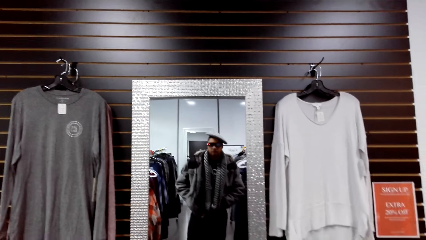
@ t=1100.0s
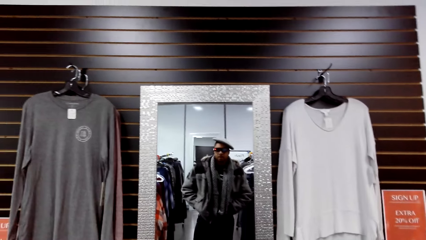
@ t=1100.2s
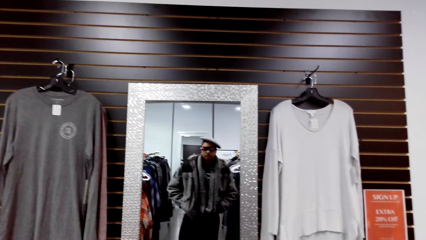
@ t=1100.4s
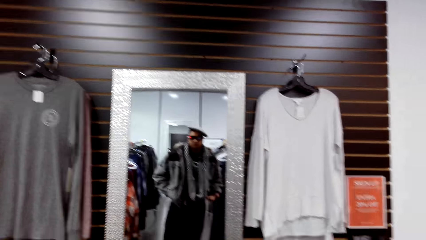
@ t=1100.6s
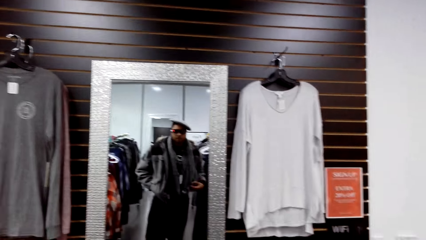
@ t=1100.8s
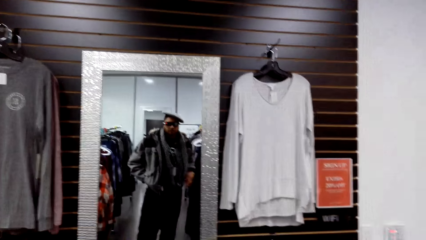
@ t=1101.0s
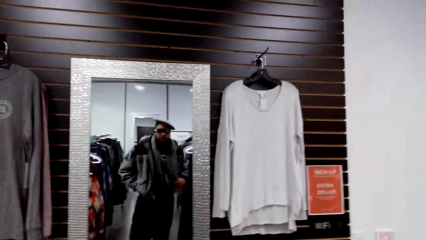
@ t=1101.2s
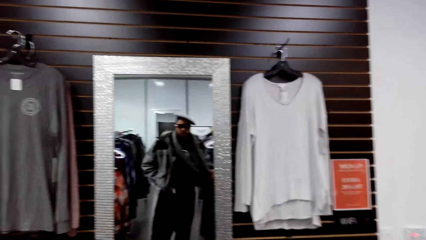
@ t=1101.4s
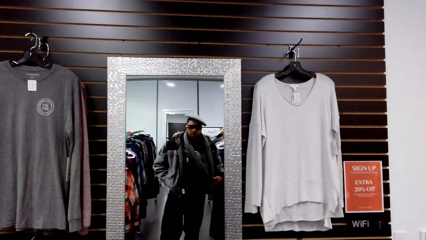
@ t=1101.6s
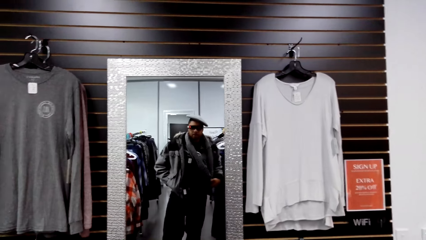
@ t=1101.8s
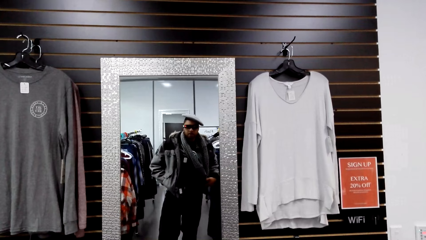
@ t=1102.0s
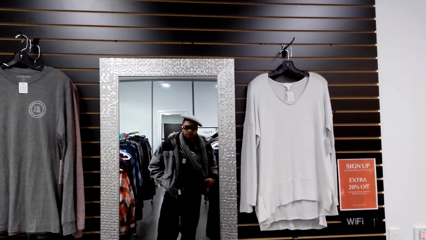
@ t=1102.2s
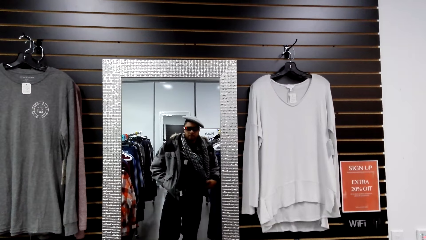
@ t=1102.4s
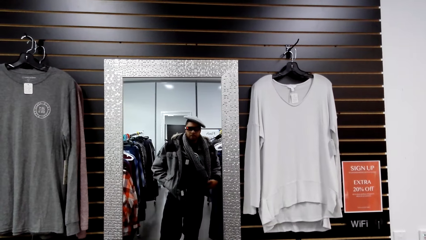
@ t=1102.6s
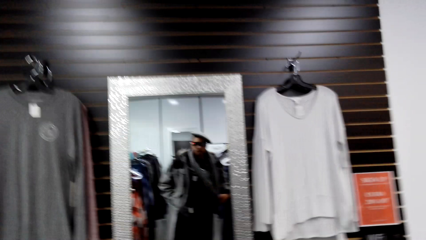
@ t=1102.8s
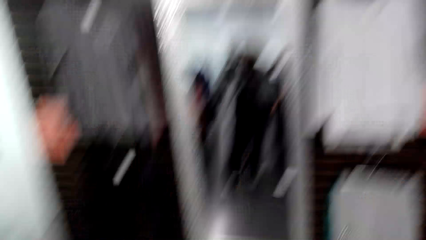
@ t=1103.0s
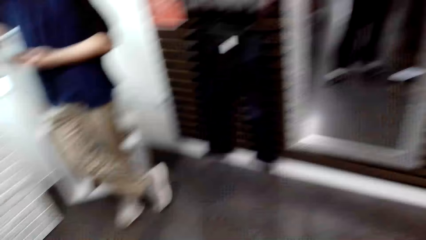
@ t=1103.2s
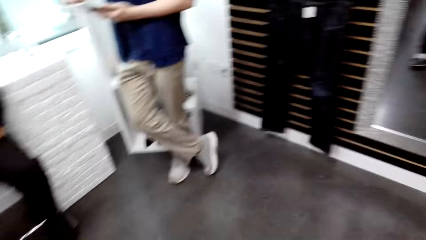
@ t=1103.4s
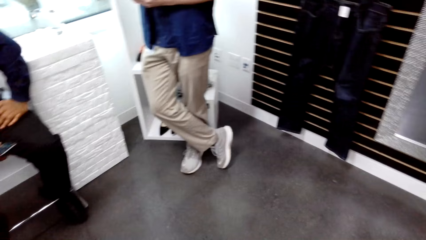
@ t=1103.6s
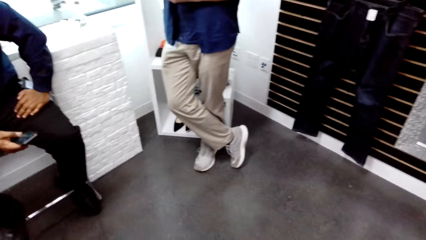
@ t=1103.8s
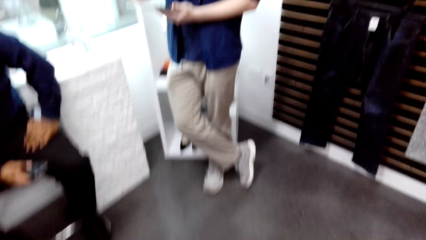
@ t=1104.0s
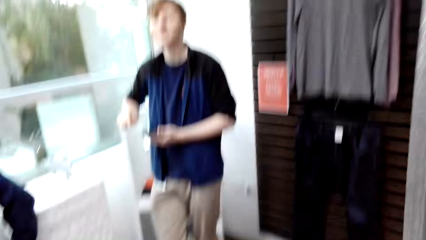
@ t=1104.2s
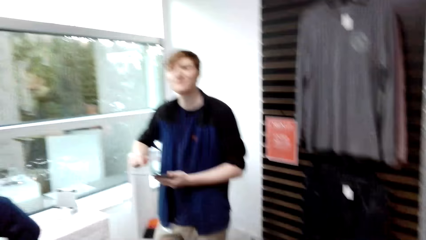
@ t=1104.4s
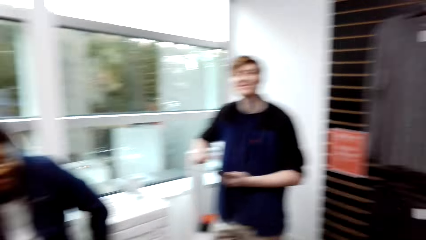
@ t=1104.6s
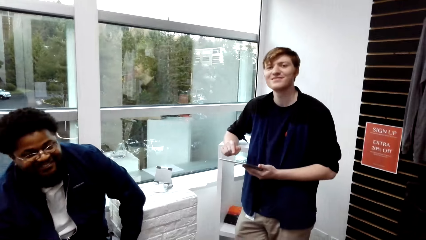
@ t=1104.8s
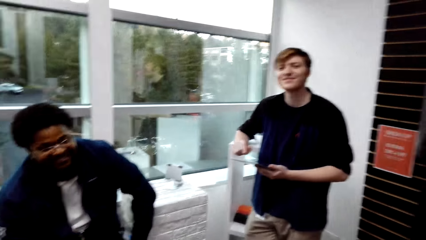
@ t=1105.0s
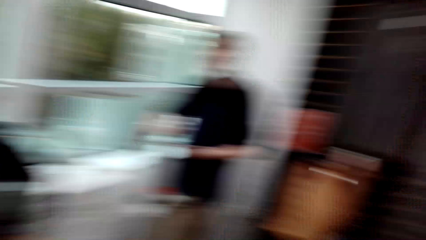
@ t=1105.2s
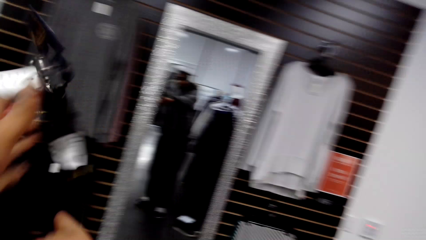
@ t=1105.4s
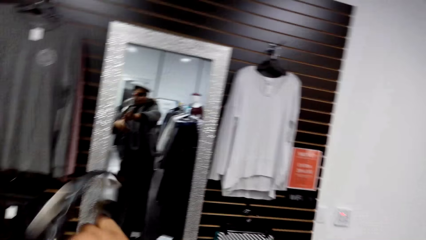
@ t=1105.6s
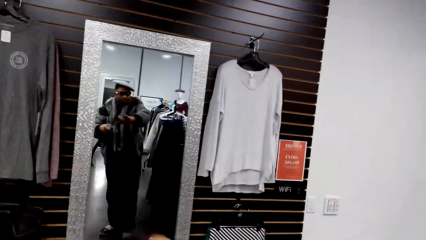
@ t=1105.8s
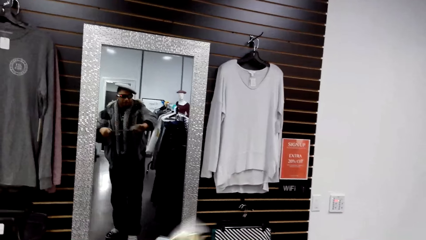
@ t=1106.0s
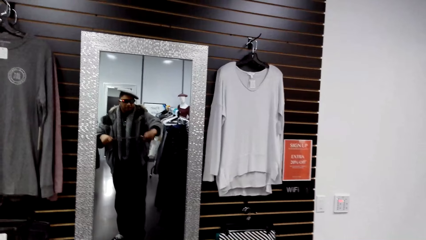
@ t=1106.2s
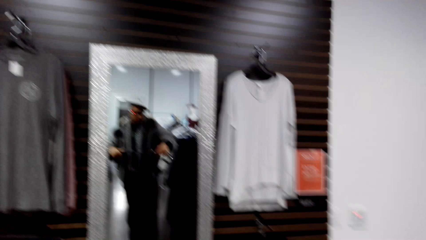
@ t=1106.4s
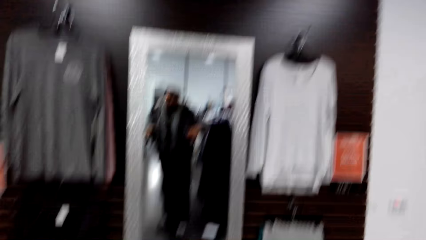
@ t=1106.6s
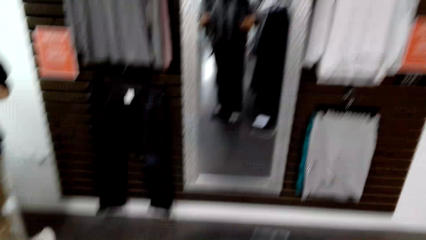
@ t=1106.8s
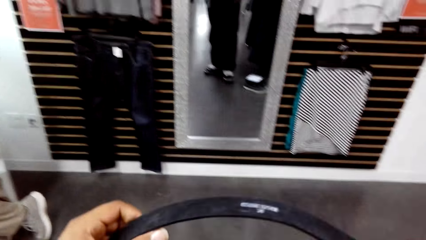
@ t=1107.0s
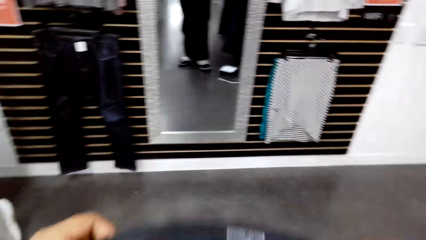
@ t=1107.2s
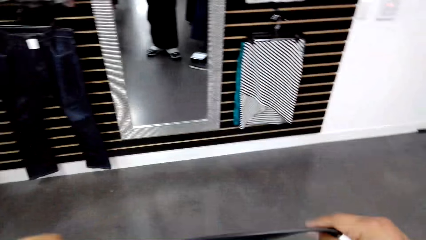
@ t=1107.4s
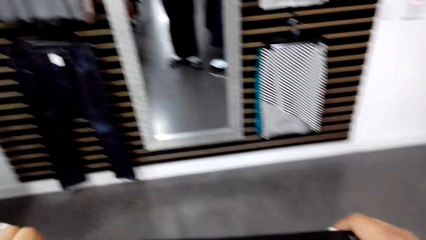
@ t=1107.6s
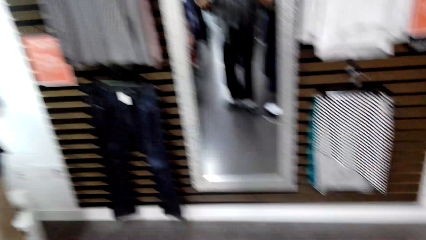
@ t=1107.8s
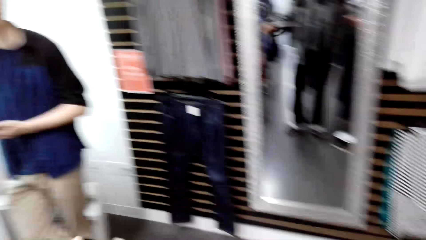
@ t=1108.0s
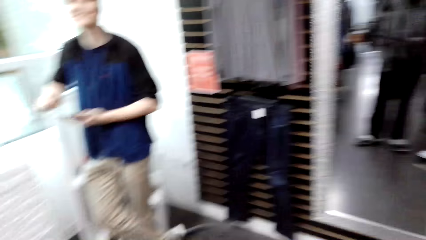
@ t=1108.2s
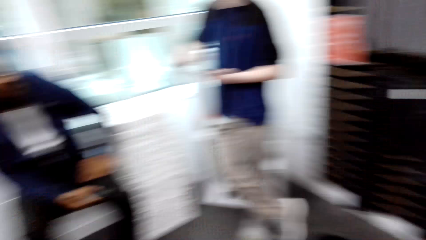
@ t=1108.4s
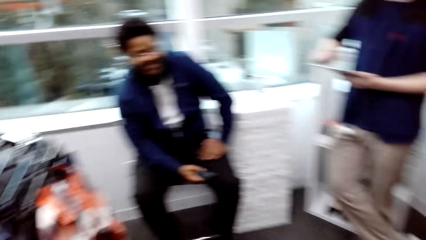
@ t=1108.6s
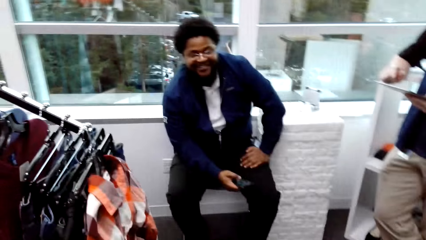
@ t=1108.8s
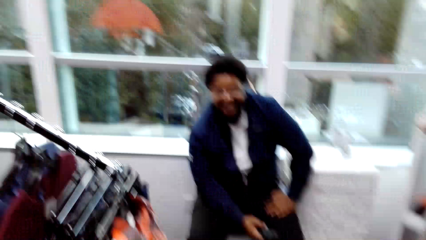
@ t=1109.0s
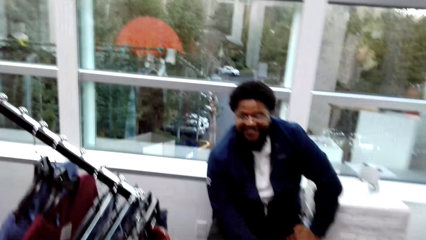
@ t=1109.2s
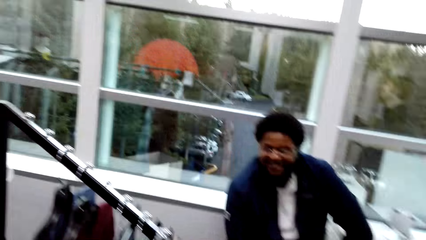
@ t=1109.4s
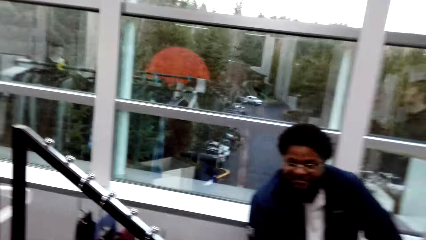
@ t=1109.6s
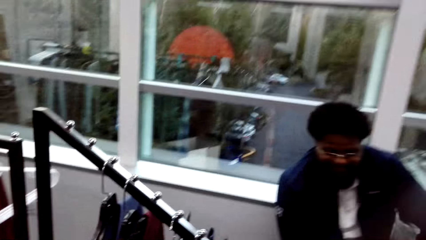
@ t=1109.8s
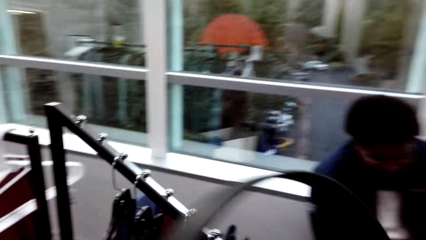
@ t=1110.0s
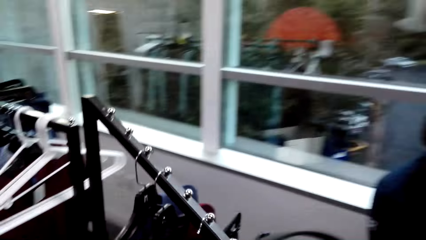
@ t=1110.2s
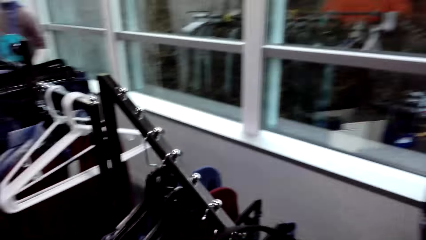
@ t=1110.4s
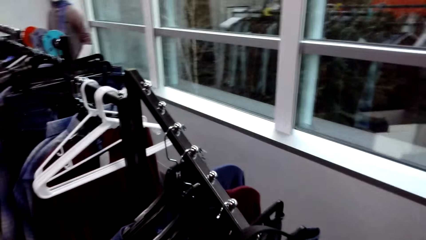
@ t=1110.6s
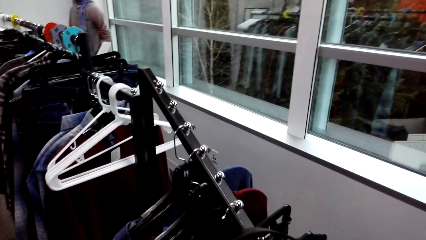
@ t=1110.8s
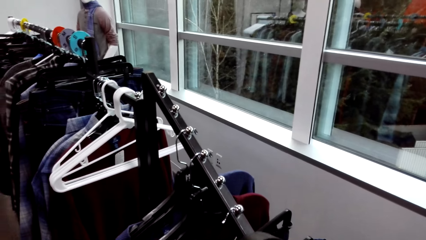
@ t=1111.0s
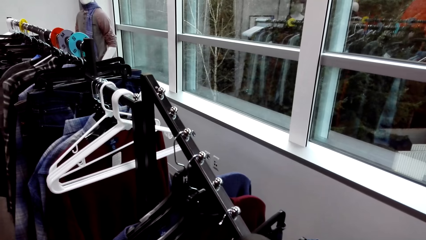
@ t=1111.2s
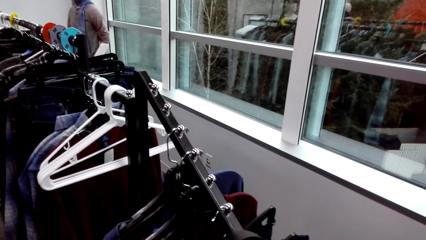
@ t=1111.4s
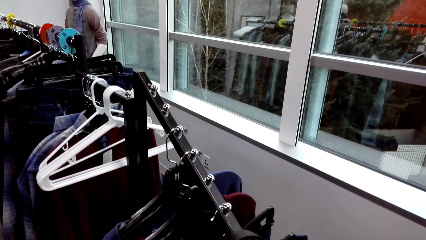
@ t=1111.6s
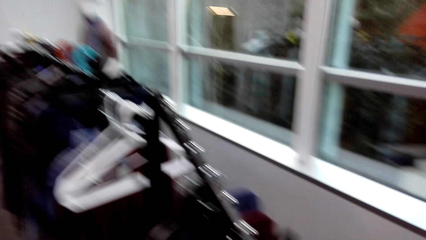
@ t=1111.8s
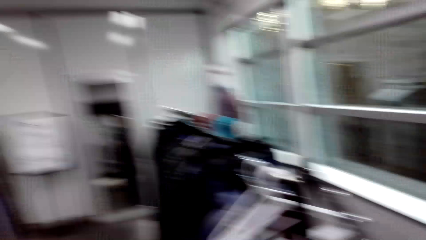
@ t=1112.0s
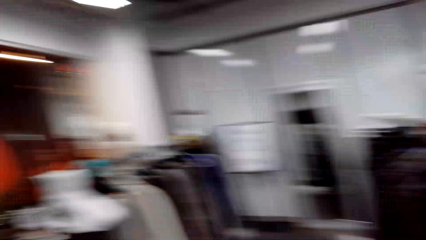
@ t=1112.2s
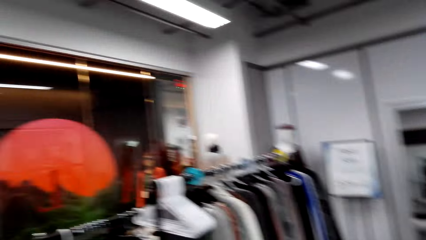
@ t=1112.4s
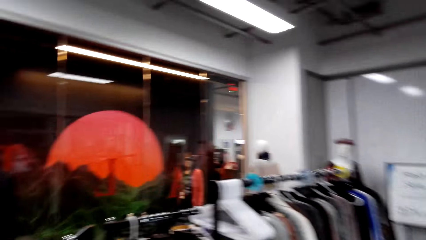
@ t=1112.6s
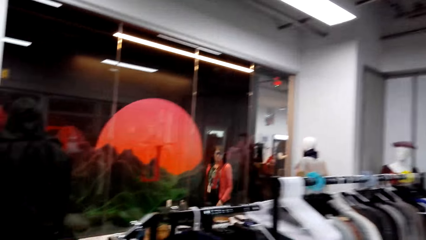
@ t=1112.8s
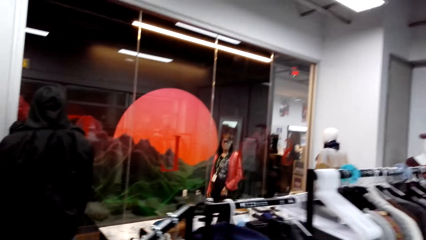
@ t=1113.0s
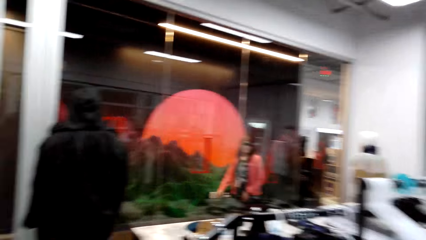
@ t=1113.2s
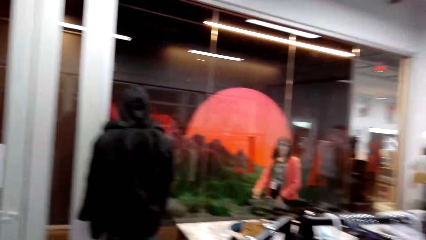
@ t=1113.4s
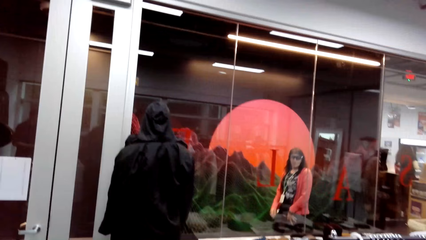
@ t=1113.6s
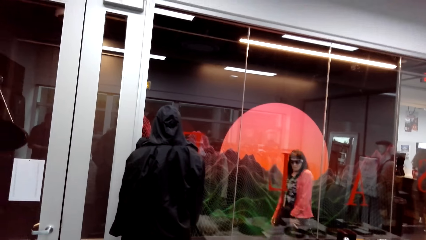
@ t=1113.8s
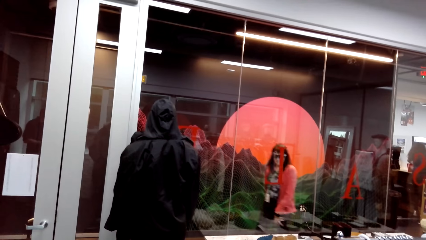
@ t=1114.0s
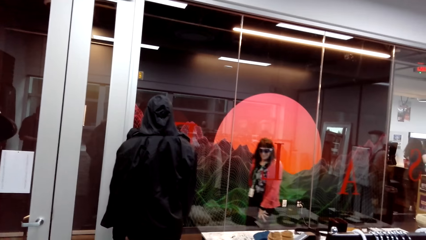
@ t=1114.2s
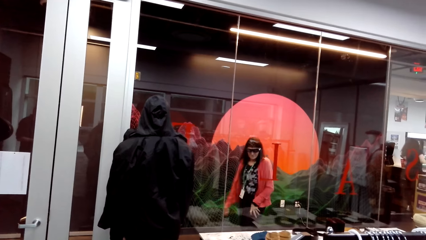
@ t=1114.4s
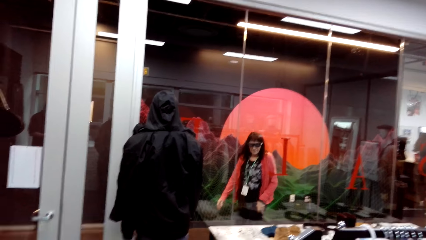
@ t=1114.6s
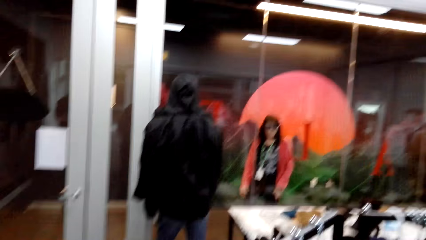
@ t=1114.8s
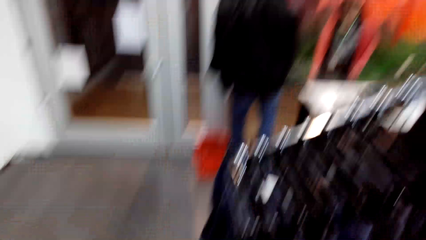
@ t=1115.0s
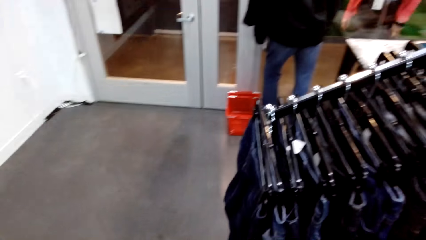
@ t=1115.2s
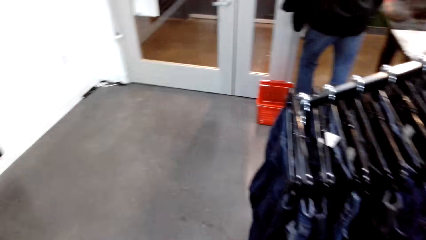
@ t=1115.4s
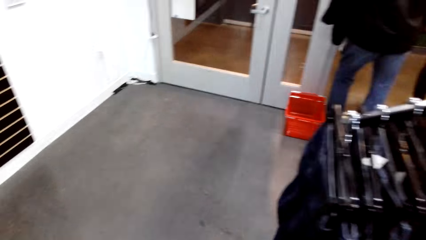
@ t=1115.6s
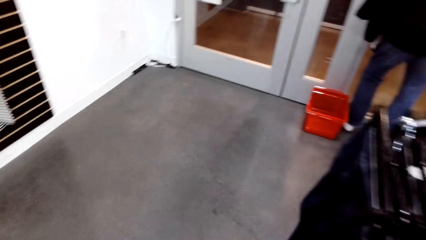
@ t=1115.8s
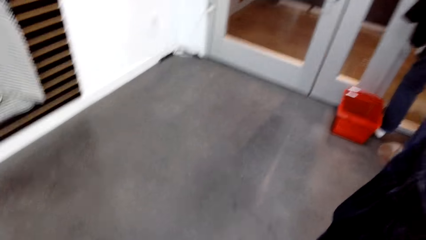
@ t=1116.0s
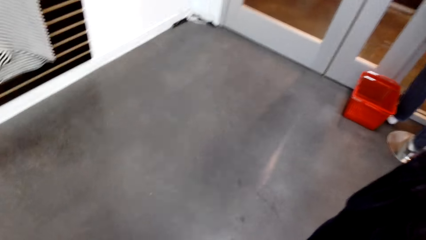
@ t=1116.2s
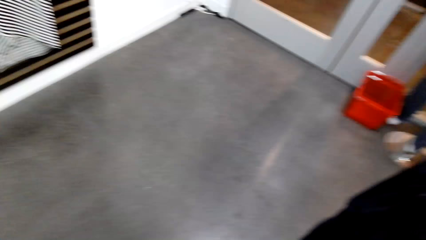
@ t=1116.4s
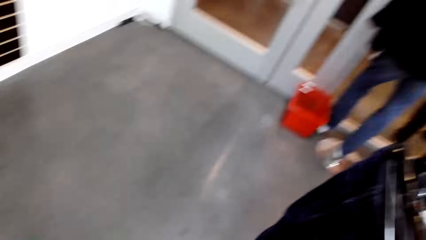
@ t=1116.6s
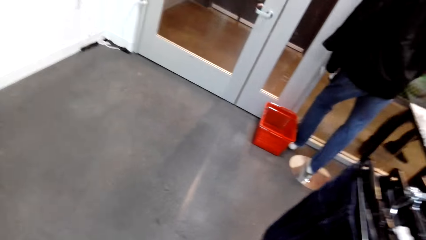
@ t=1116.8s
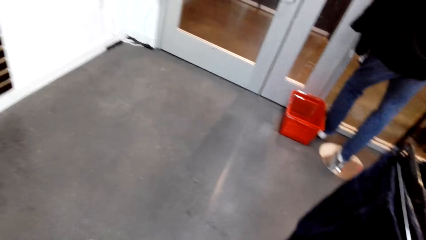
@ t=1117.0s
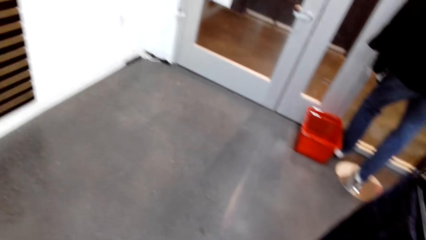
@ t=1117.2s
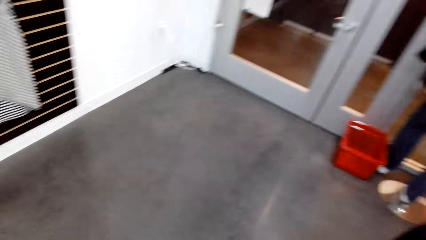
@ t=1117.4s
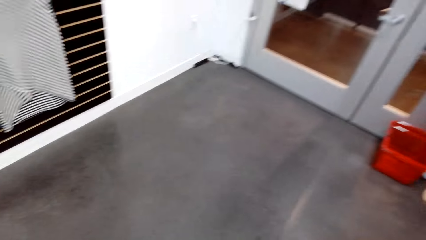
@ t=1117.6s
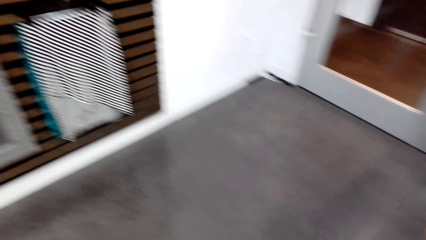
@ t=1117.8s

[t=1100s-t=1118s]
The camera wearer looks at the mirror. He converses with a man. He lowers the belt with his hands. He looks on the belt. He straightens the belt with his hands. He hangs the belt on a cloth rack with his right hand. A woman walks past the camera wearer.
